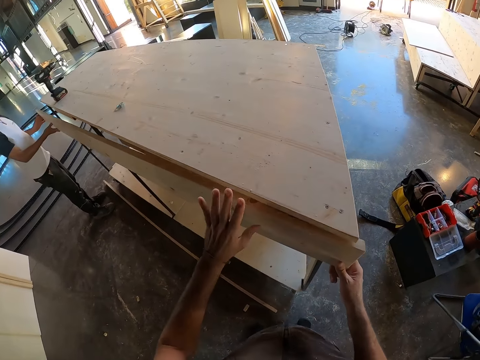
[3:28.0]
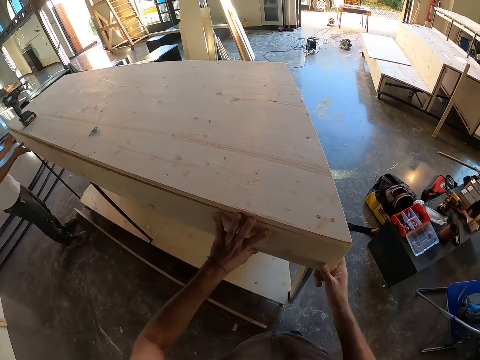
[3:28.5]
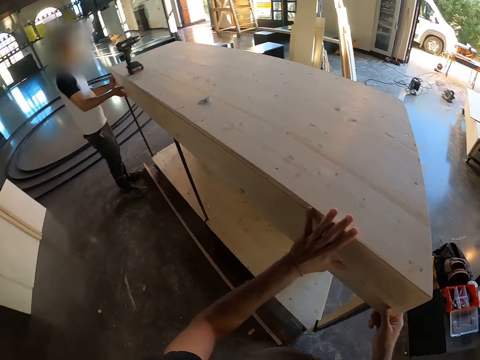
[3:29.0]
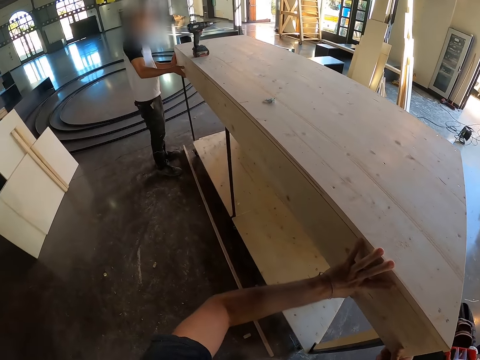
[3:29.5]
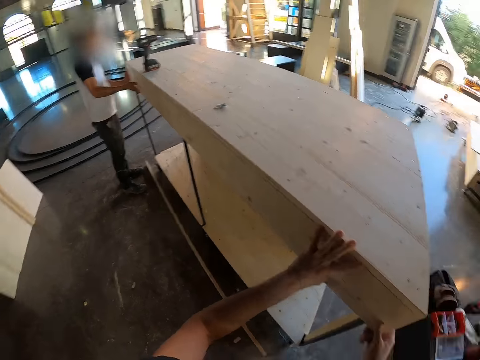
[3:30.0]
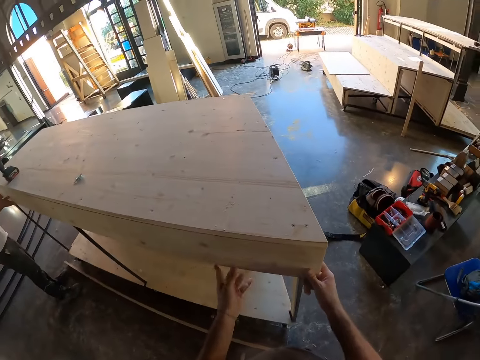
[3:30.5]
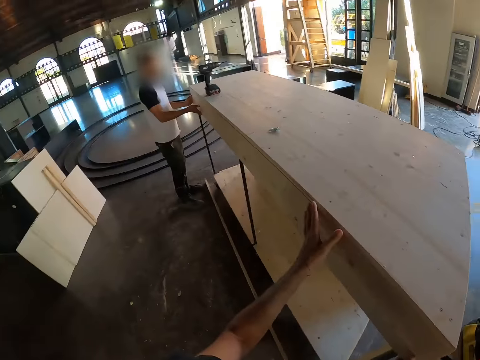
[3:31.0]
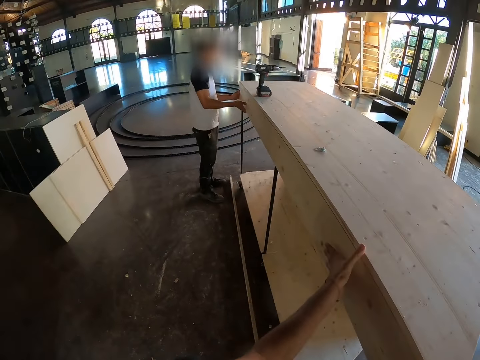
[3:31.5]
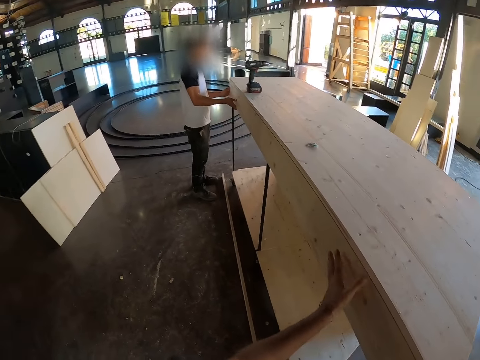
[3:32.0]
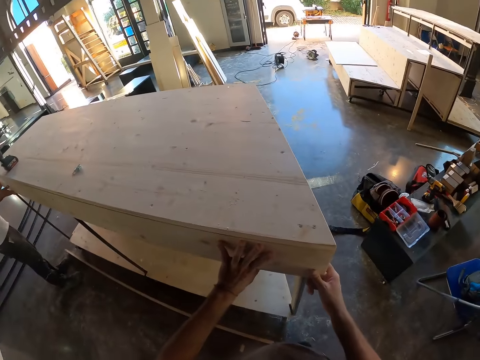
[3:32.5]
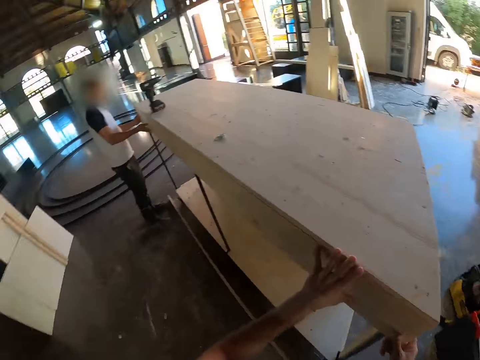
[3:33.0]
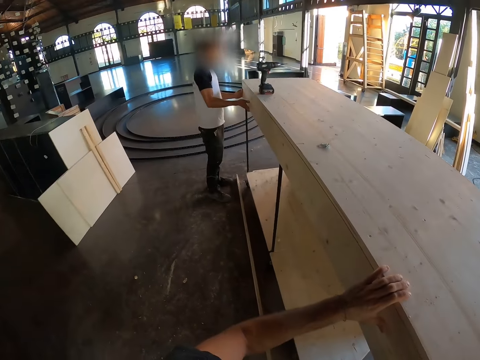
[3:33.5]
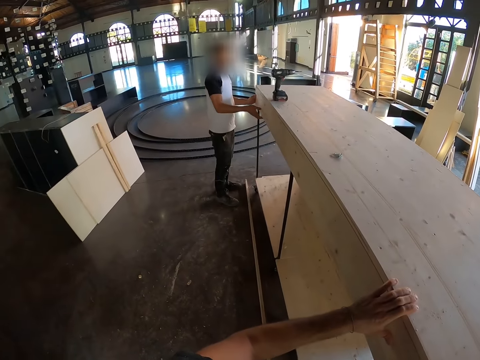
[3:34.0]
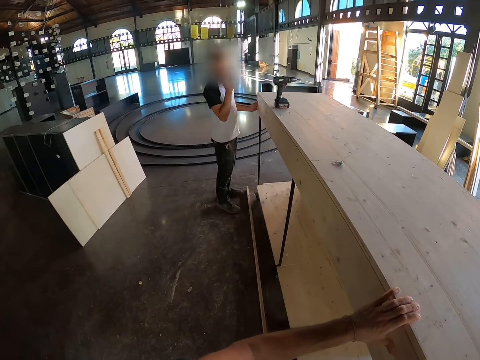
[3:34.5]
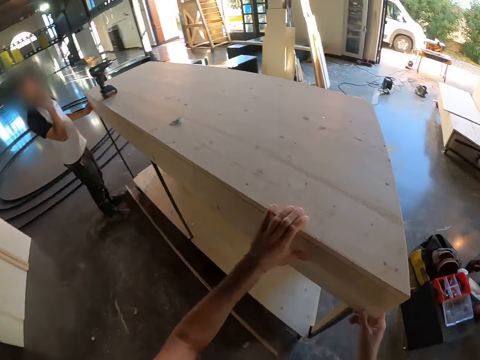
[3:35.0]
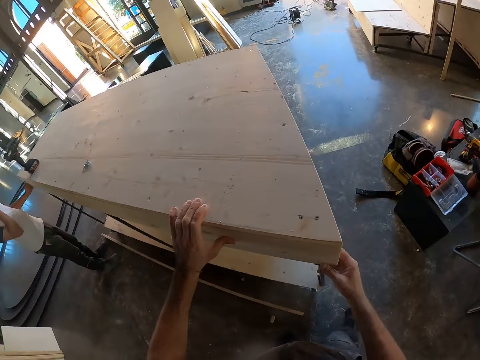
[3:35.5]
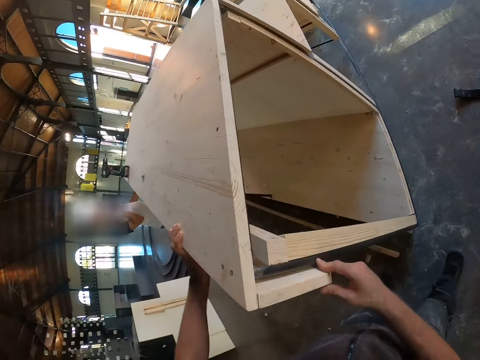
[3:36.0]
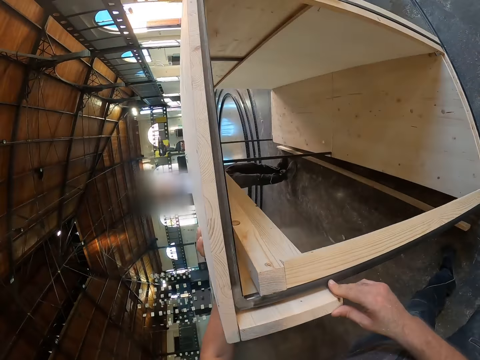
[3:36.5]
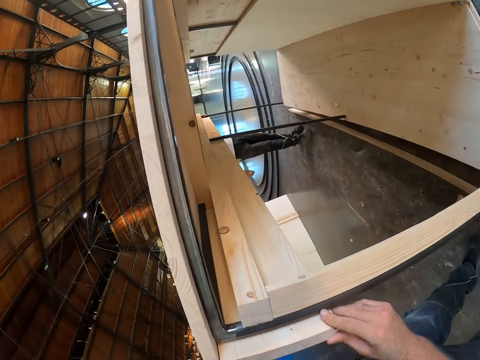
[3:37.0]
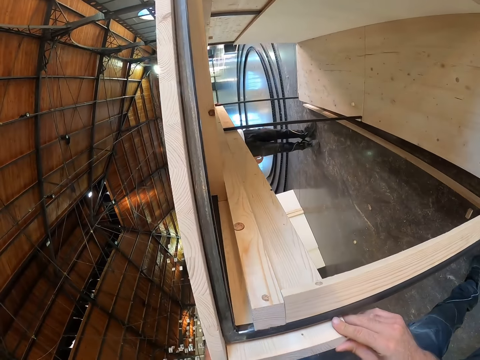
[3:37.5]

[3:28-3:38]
The camera wearer aligns the piece of wood on the wooden step with a man. They put the wood on the cabinet. They hold the piece of wood in place with the man.

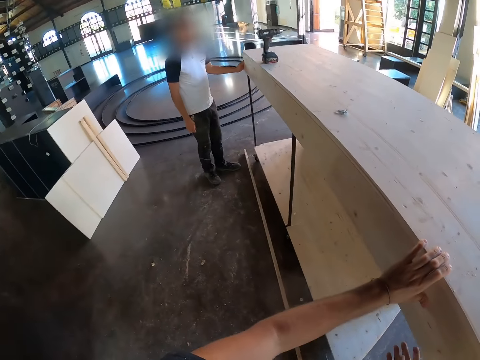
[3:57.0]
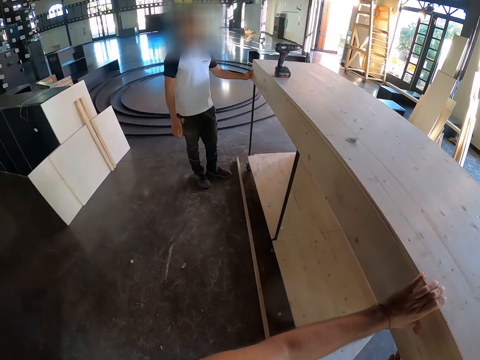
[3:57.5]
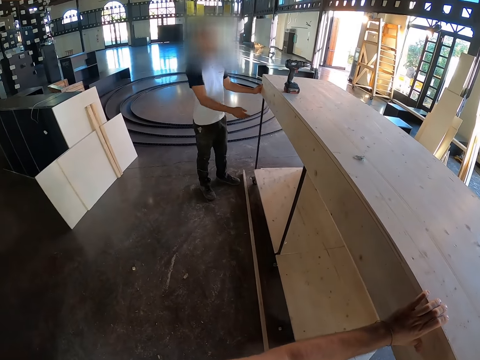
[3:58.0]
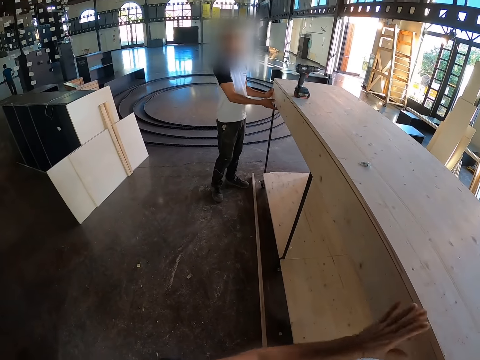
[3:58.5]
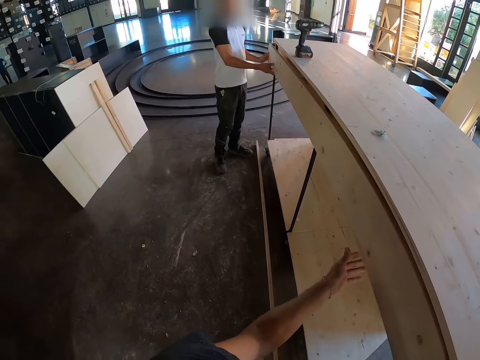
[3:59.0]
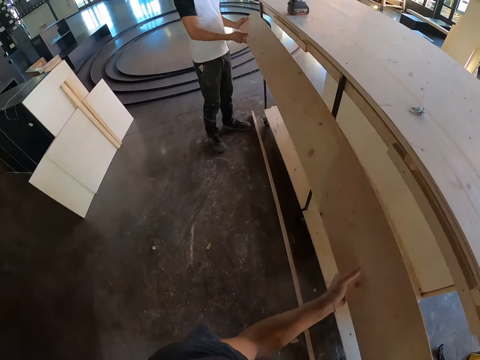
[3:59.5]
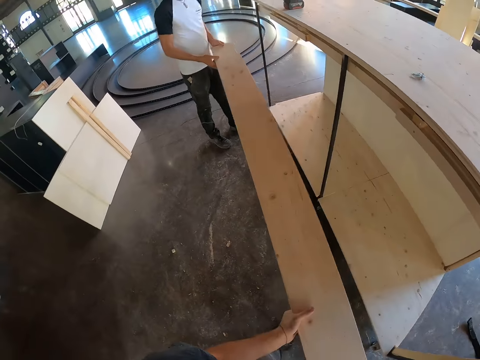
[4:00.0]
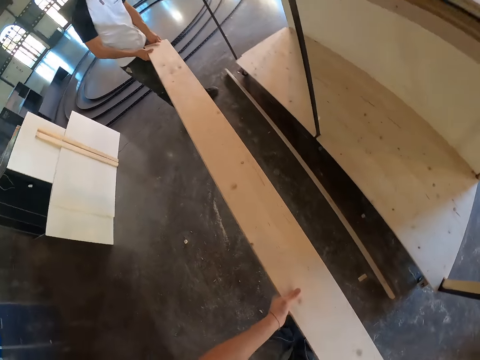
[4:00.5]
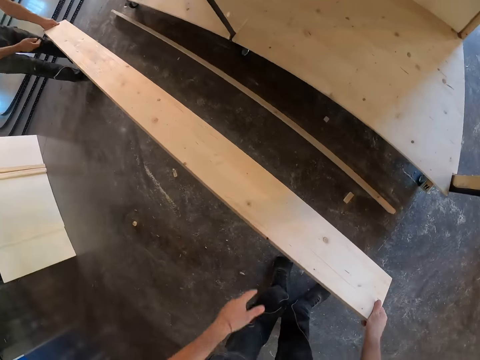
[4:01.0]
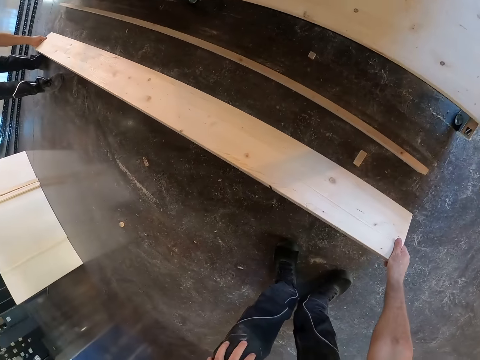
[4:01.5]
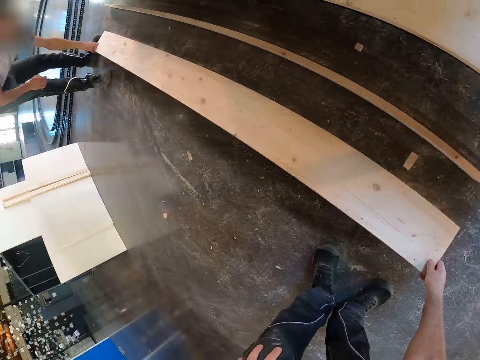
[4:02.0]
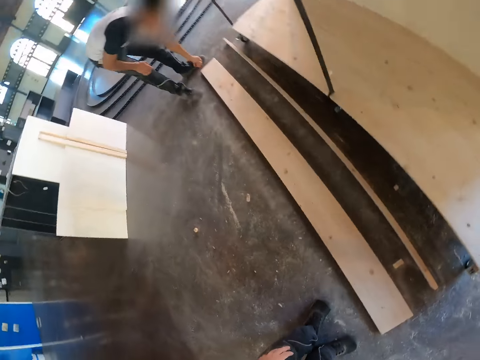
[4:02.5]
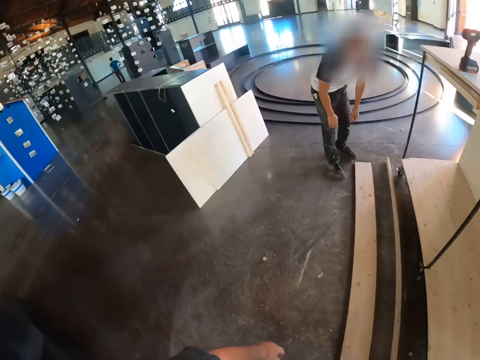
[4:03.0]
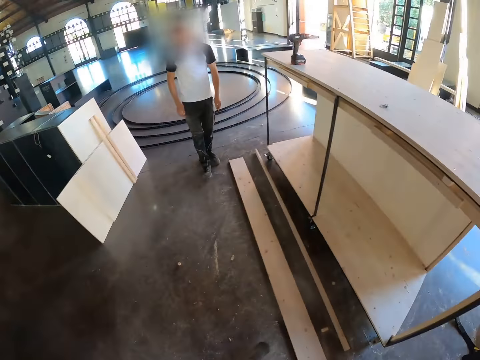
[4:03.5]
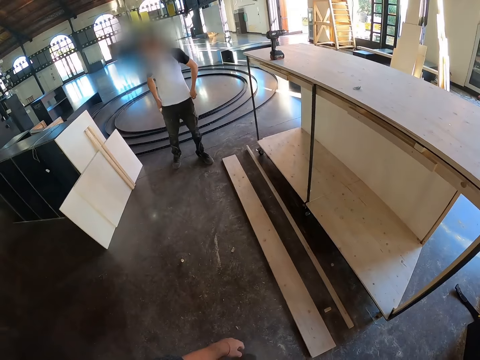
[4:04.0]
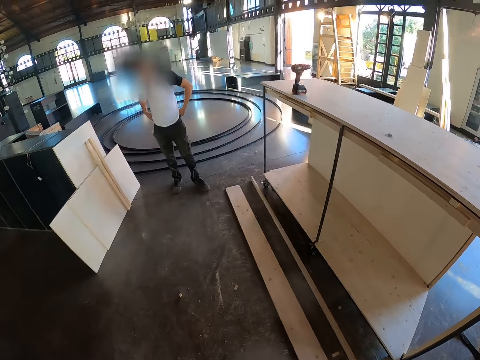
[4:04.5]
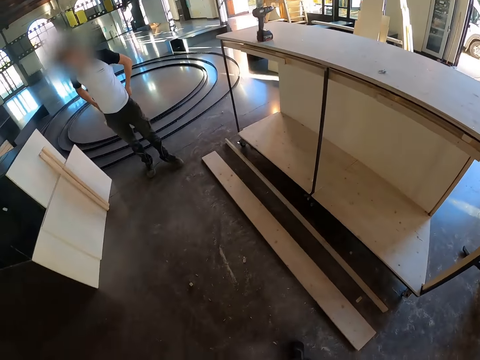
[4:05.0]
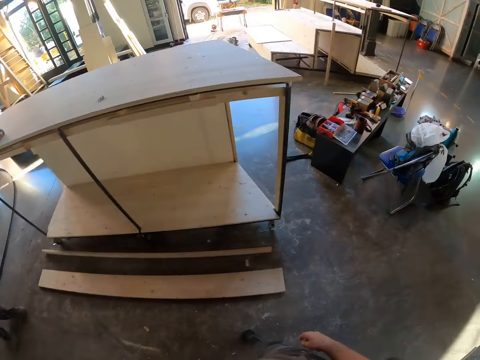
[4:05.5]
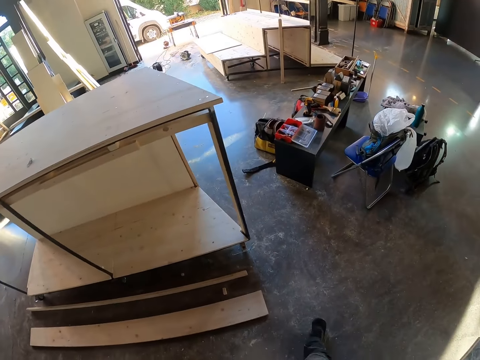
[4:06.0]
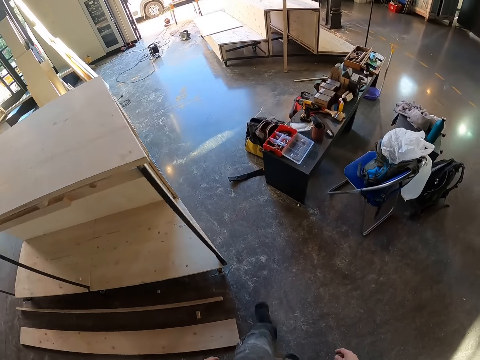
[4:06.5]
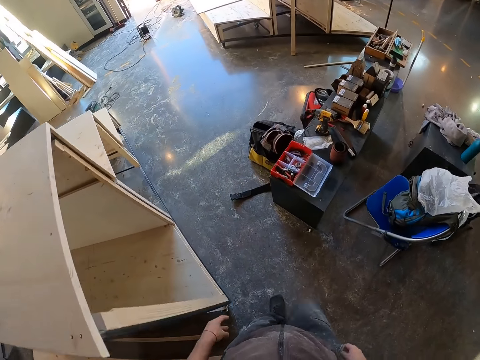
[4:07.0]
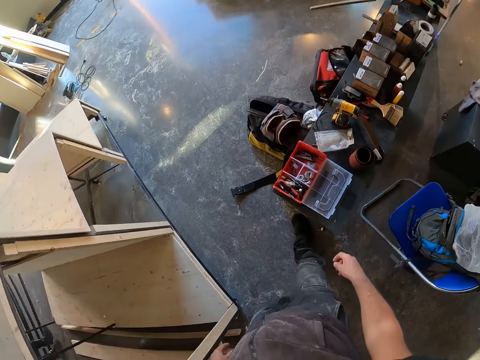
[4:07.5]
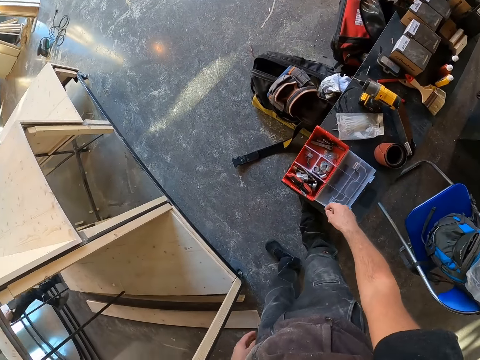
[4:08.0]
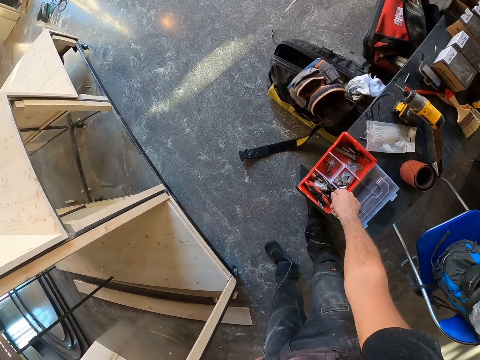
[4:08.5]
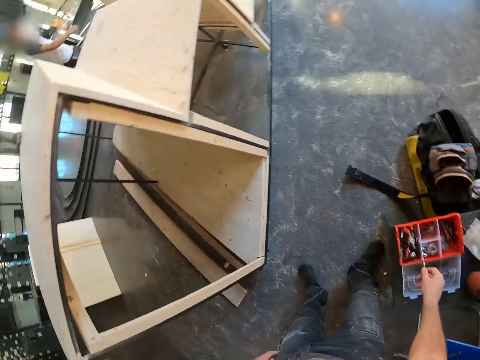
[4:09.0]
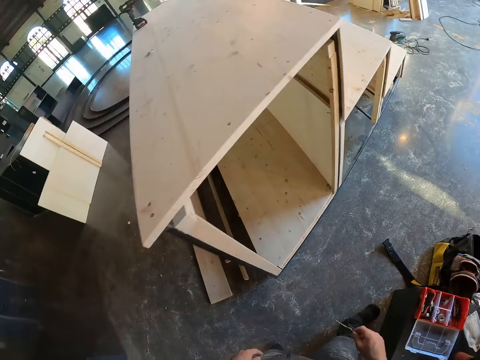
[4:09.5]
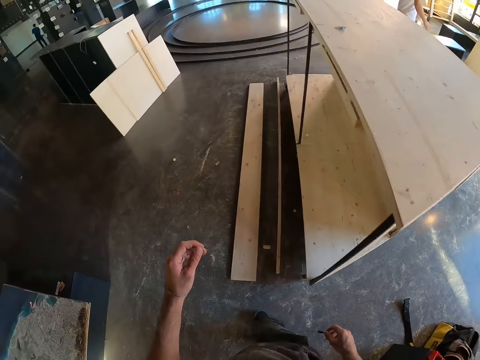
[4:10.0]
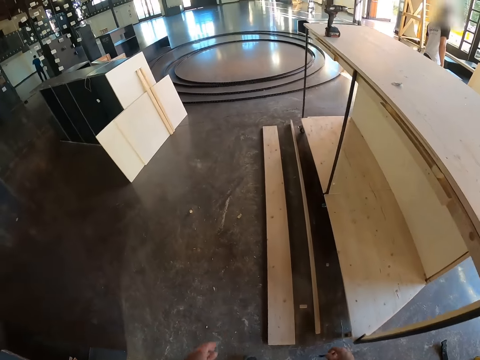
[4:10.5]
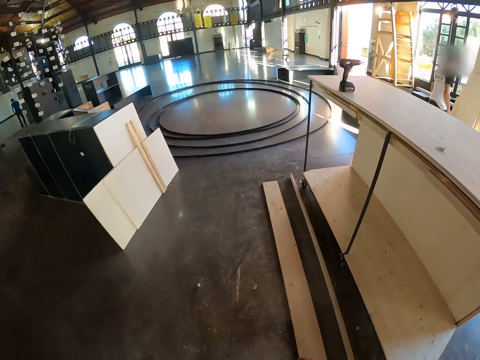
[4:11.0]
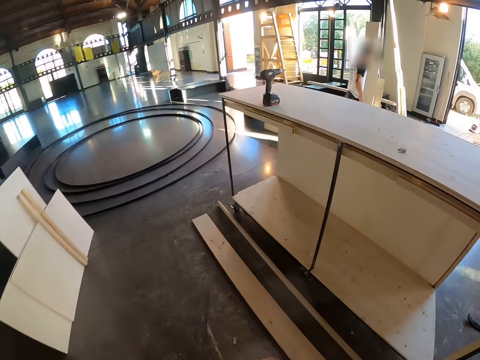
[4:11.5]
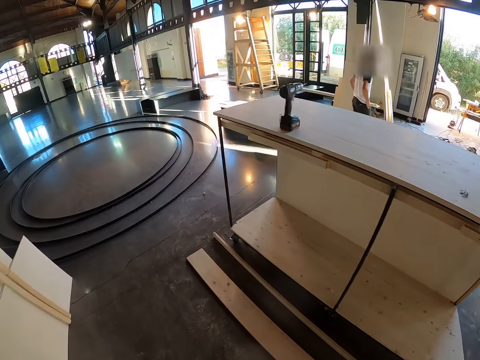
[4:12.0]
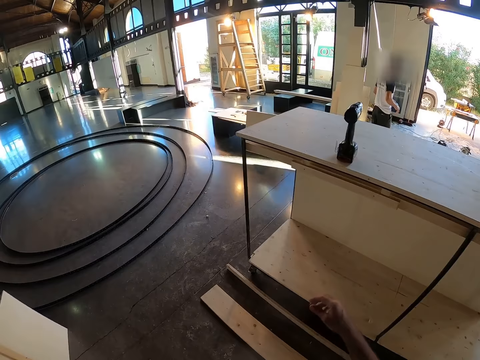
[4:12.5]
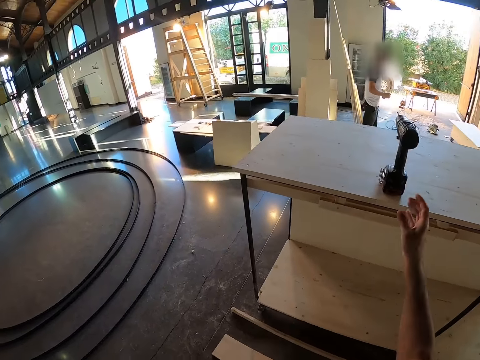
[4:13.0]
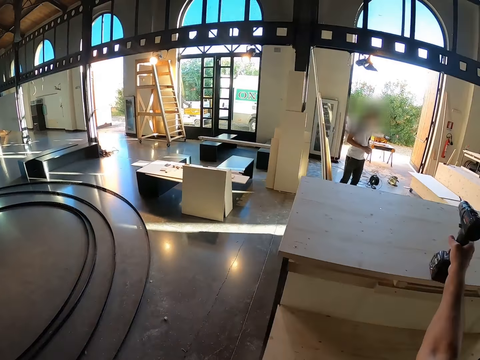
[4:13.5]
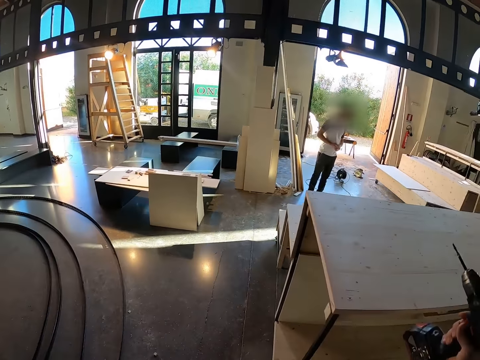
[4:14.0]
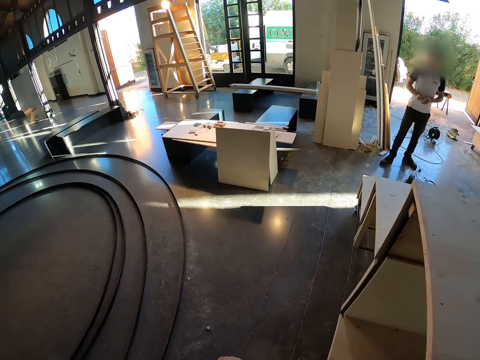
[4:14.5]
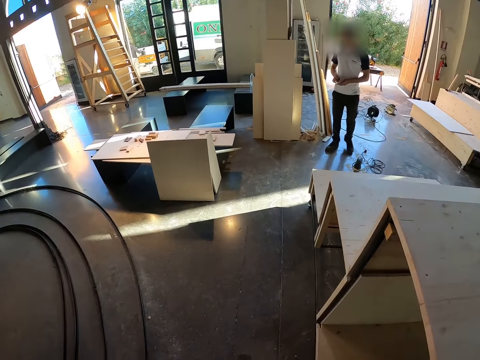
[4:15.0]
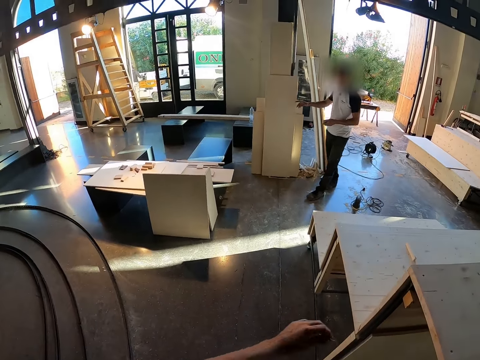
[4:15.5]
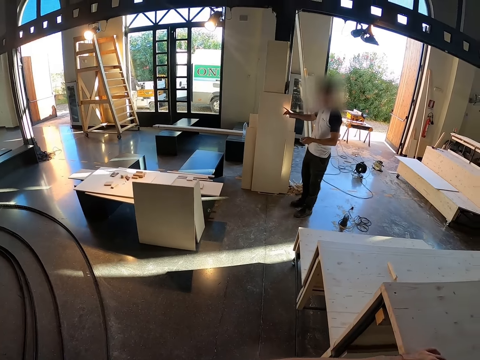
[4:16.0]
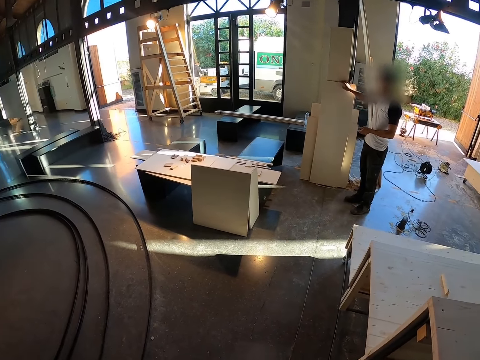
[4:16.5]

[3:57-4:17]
The camera wearer removes a piece of wood with a man. He drops the plywood on the floor with the man. He looks around. He walks to the tool box. He grabs a drill bit. He carries the drill bit. He grabs a drill. He keeps the drill on the cabinet with his right hand. He converses with the man.
